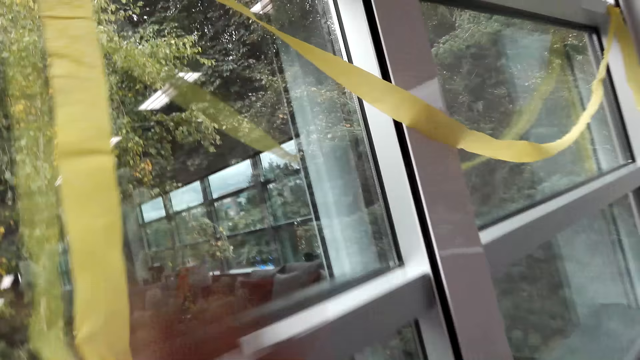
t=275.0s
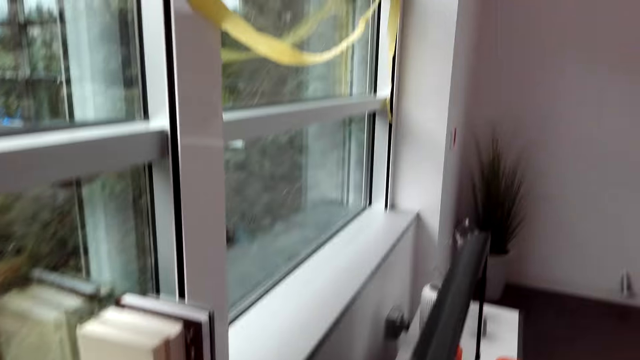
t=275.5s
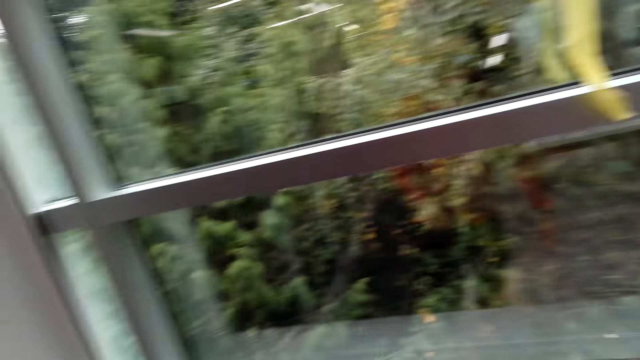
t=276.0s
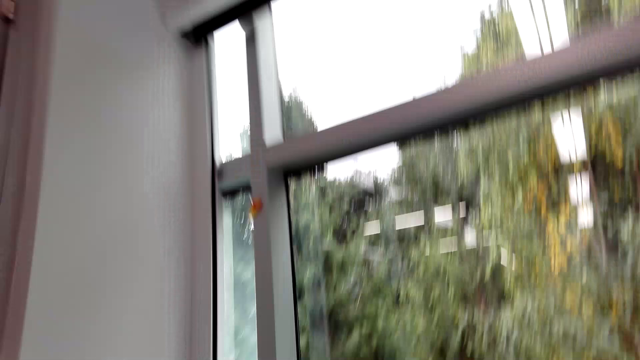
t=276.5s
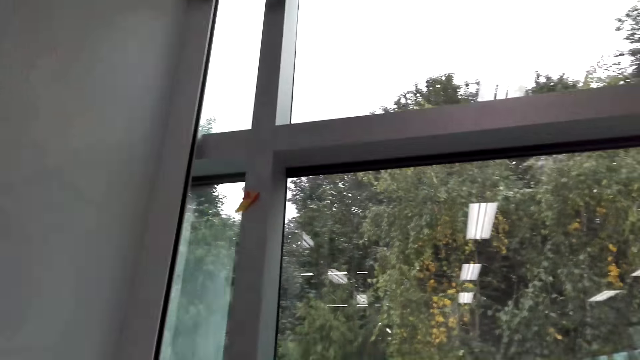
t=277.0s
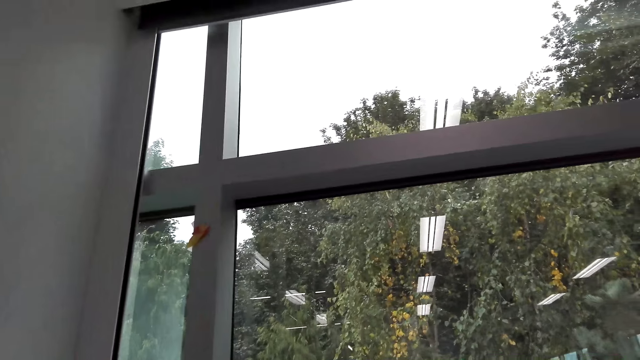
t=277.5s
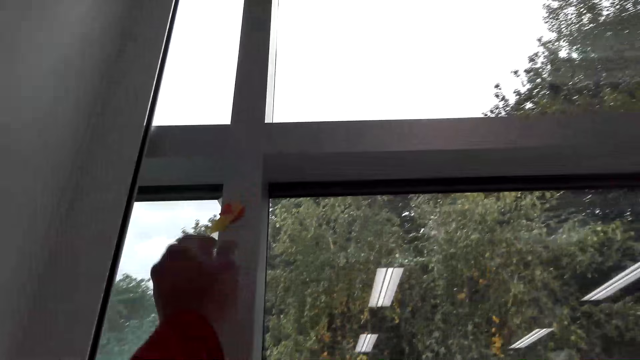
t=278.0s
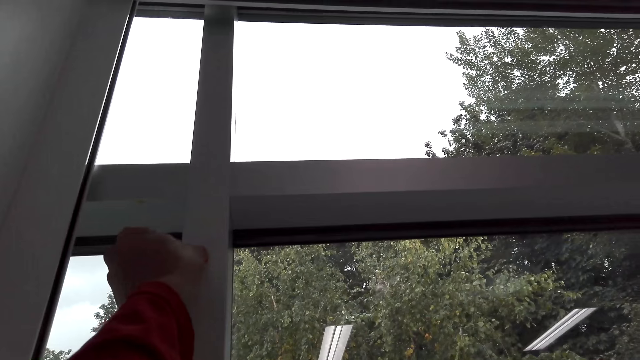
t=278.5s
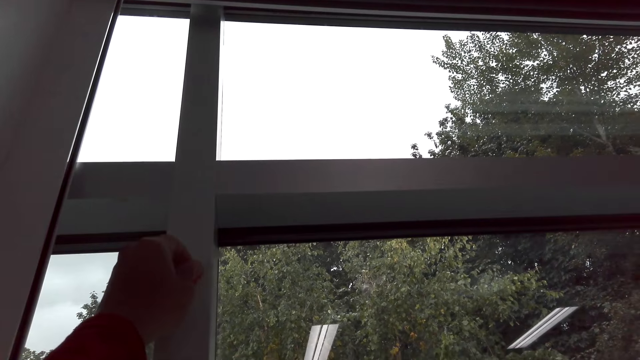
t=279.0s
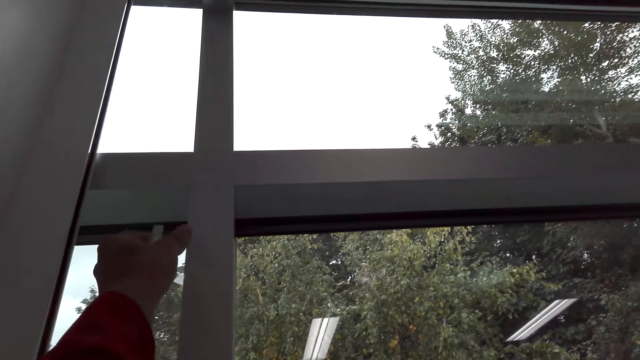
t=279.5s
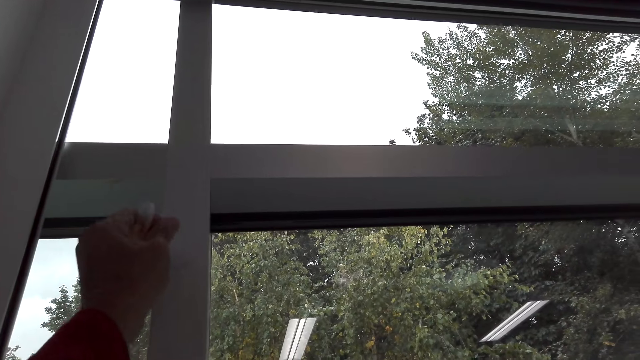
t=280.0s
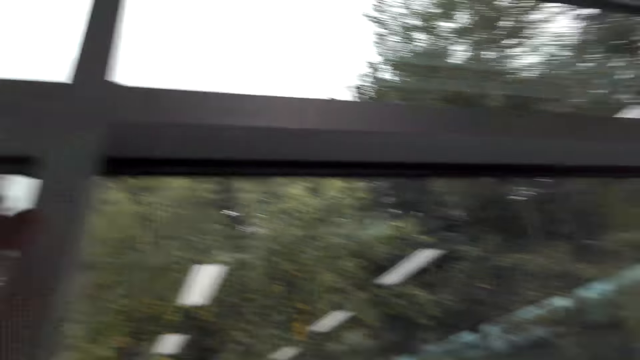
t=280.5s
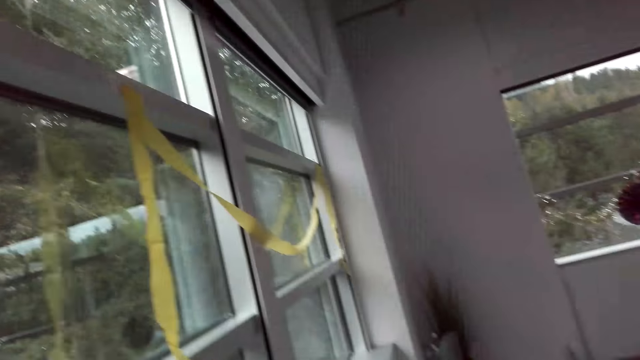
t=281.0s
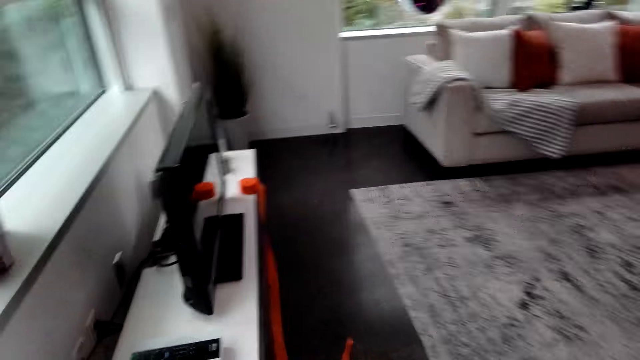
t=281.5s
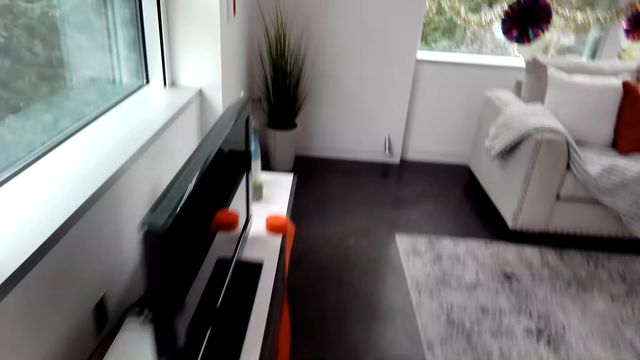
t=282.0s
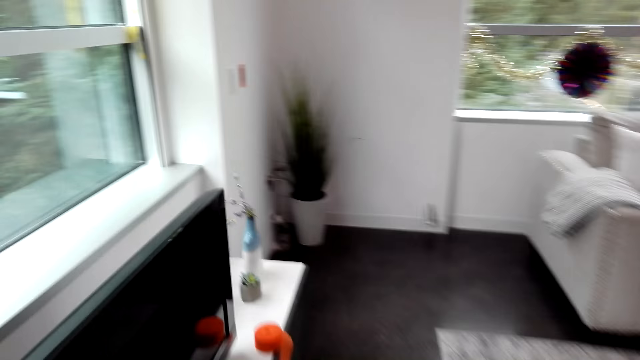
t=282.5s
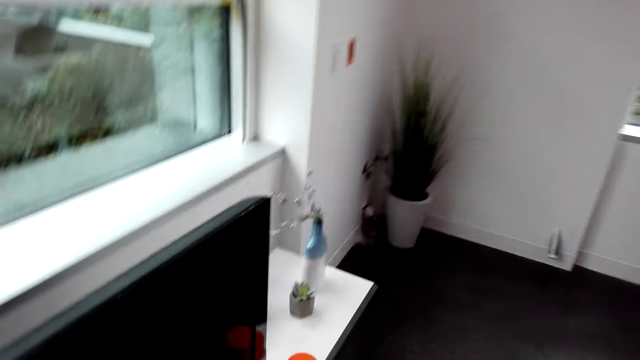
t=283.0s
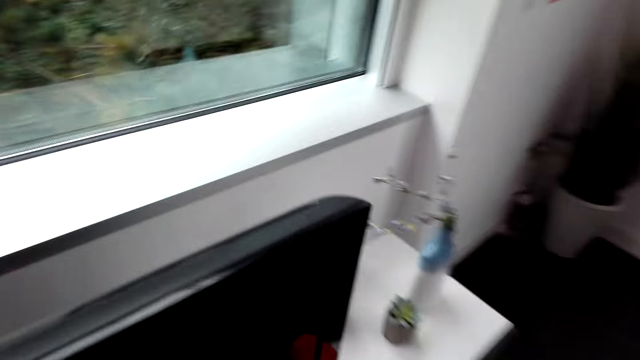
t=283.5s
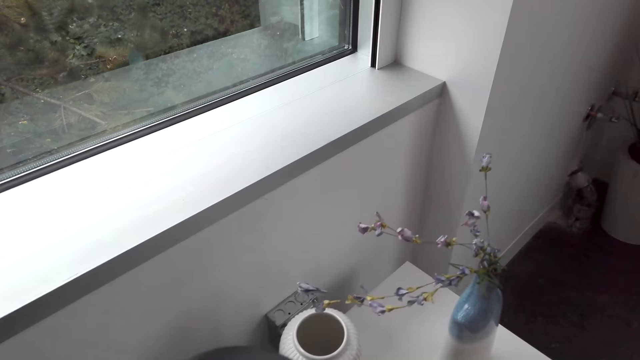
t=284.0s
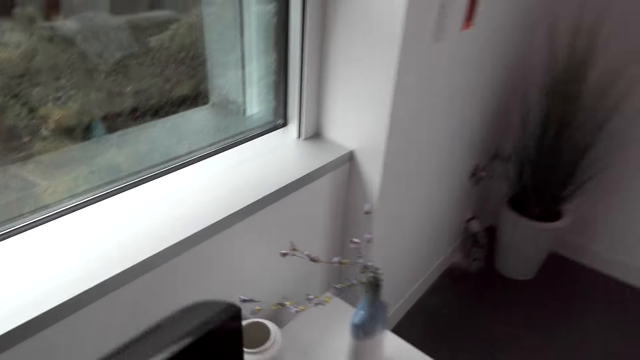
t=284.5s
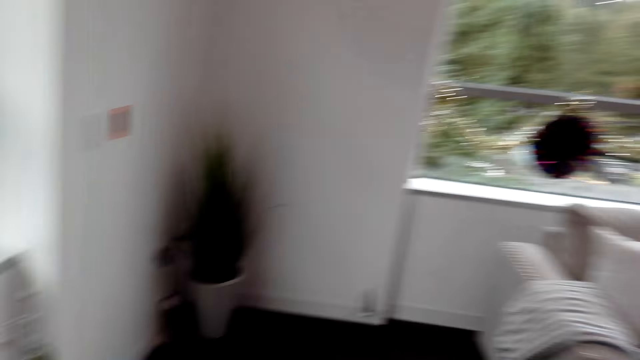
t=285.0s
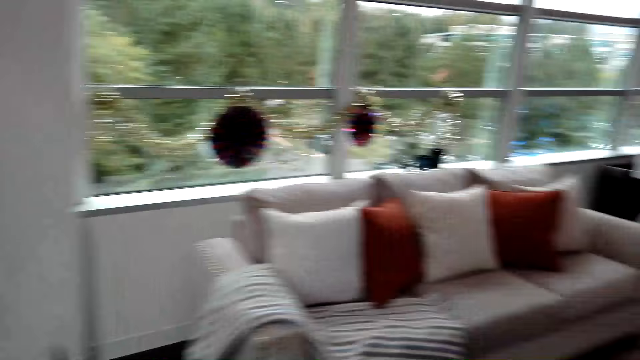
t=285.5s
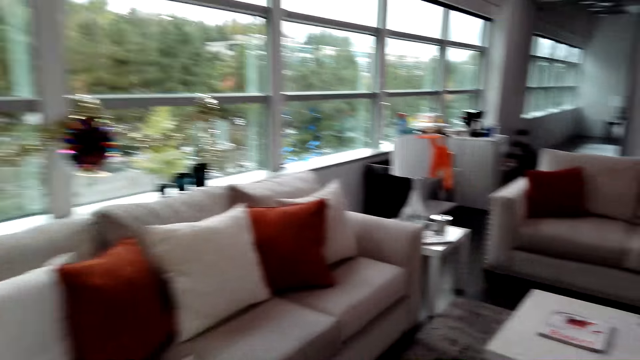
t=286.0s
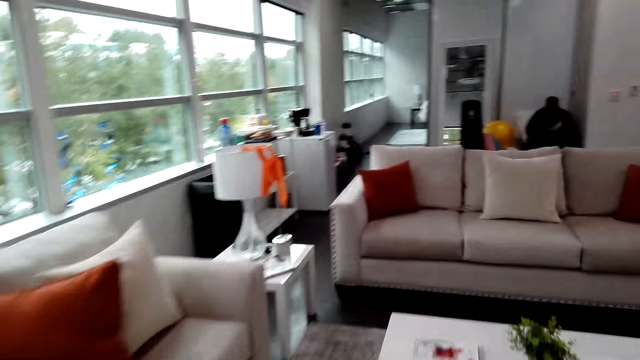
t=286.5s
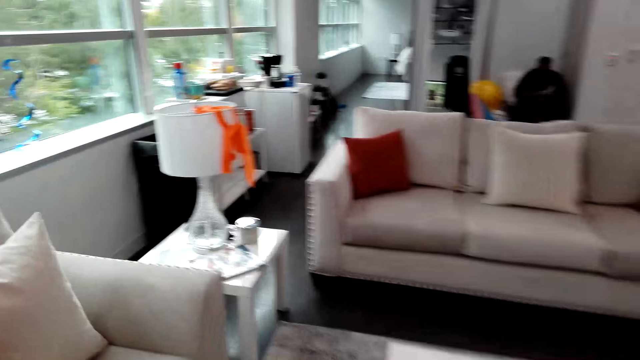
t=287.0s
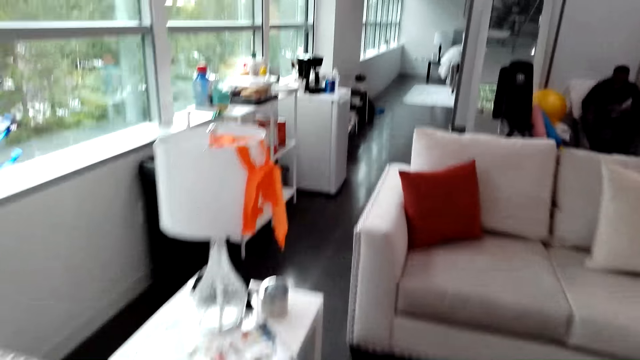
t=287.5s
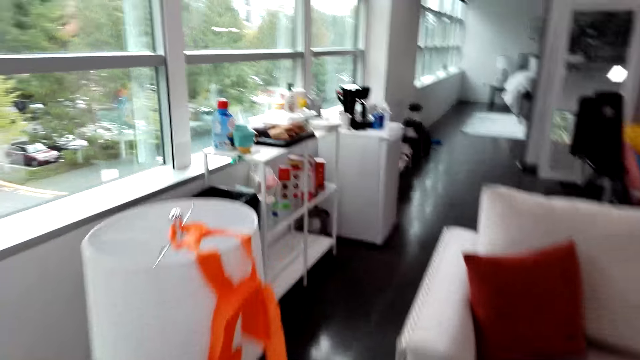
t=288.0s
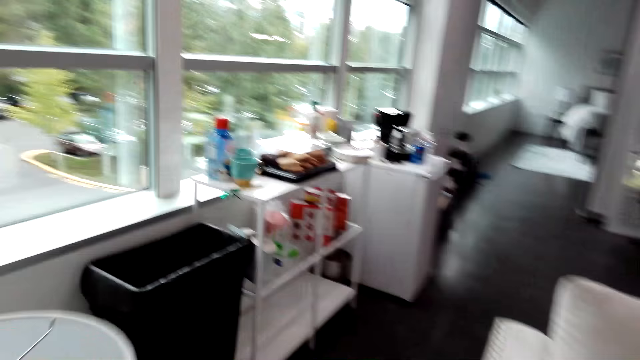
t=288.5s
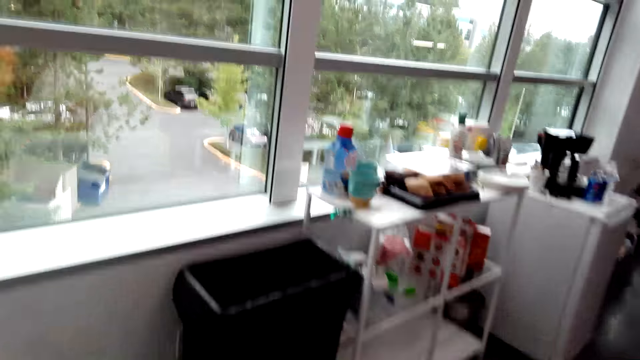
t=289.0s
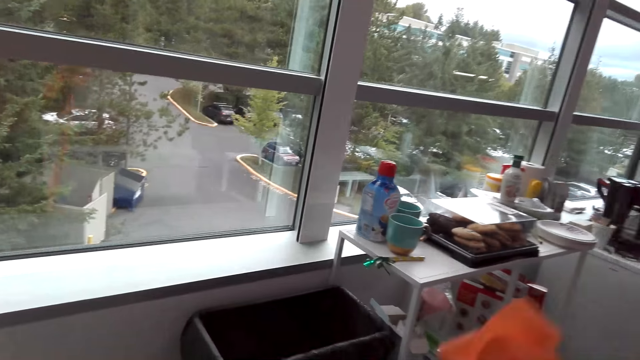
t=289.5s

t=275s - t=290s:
The camera wearer looks around the room. They remove a clip from the window. They remove sellotape from the wall. They turn around the room. They walk around the room. They turn around the room. They walk around the room.

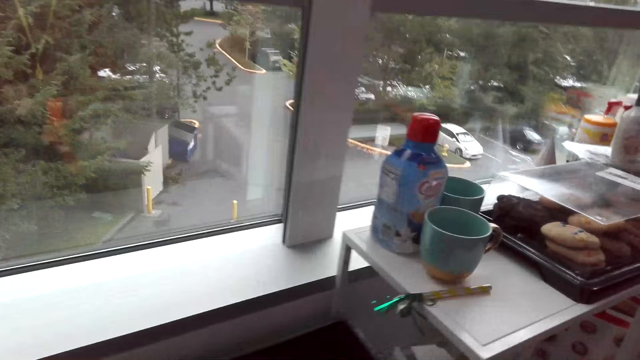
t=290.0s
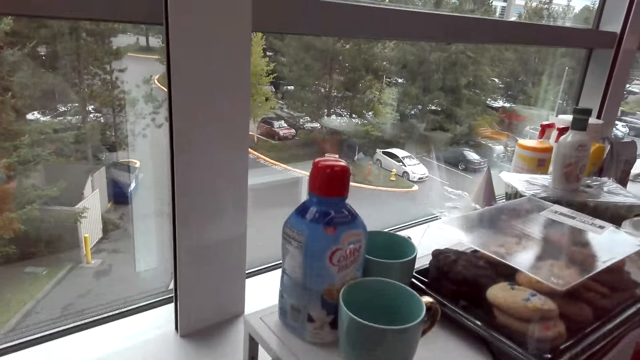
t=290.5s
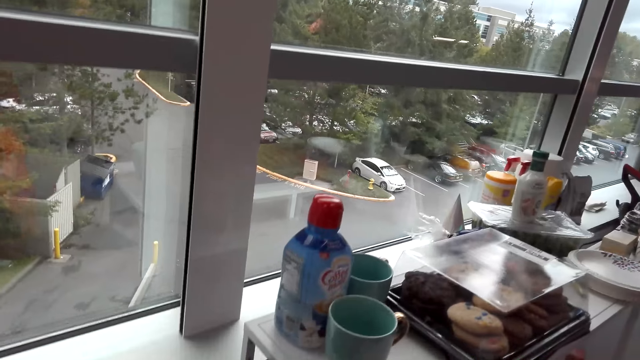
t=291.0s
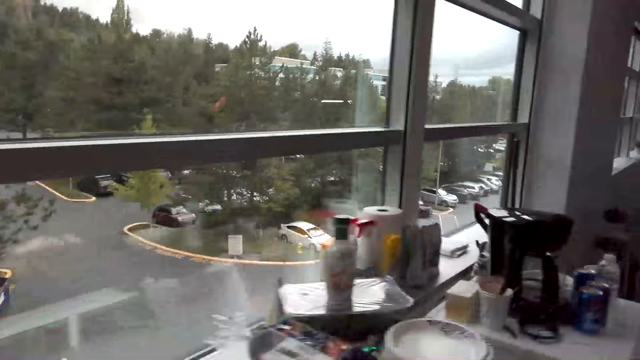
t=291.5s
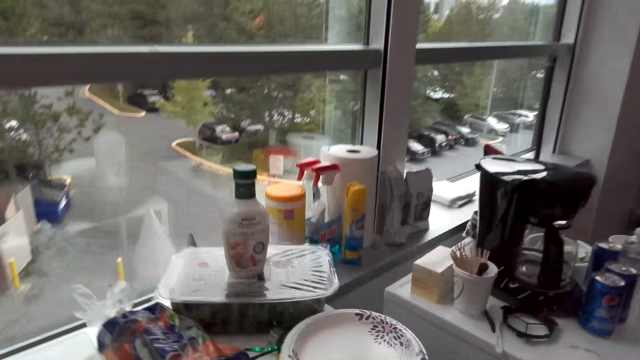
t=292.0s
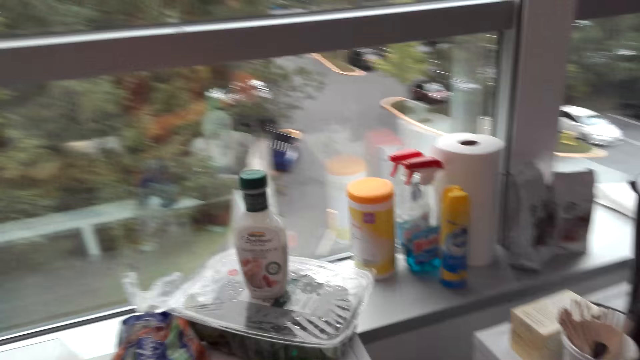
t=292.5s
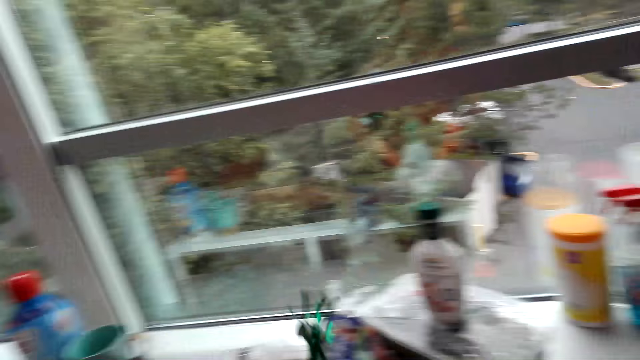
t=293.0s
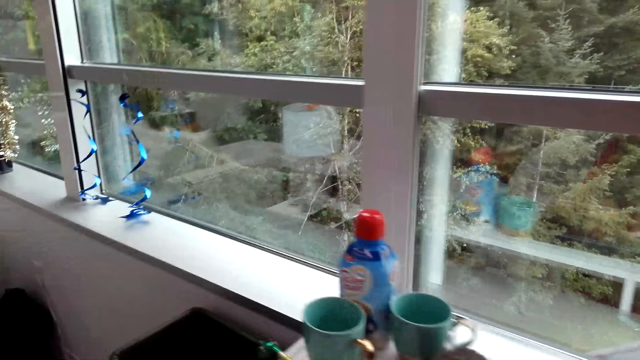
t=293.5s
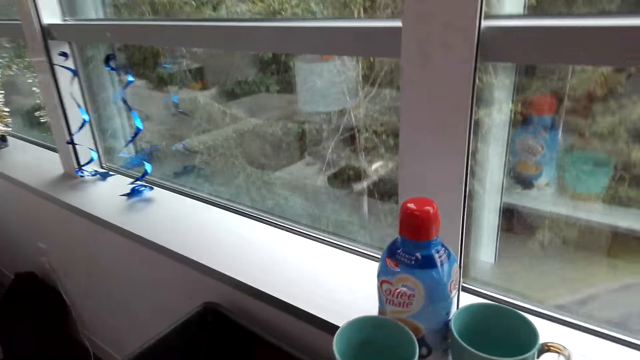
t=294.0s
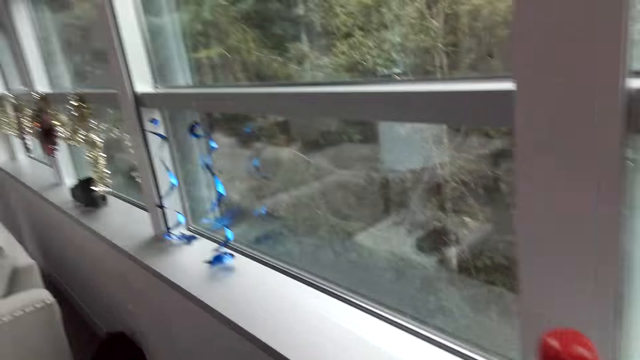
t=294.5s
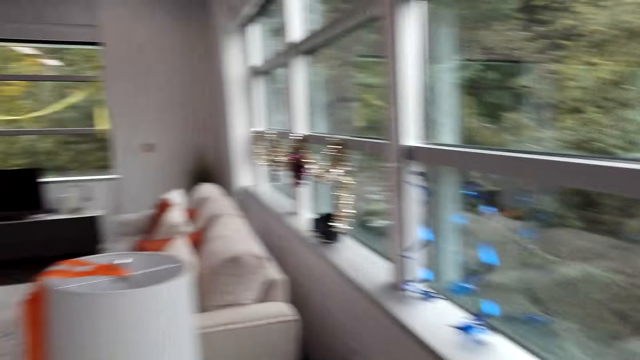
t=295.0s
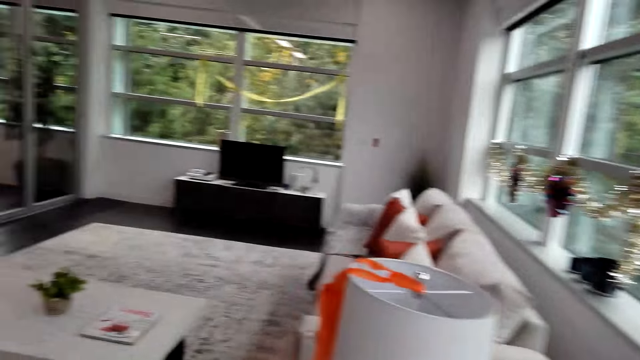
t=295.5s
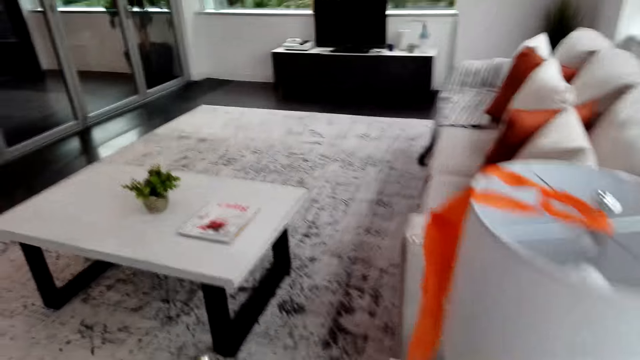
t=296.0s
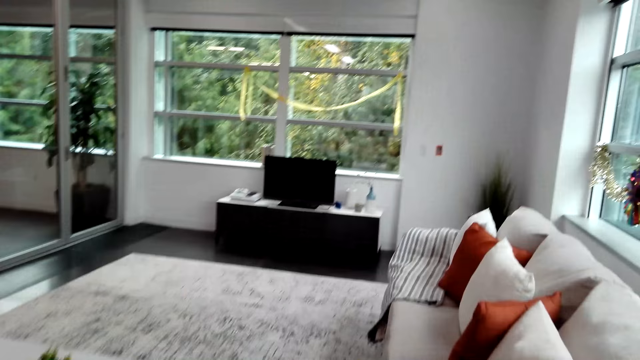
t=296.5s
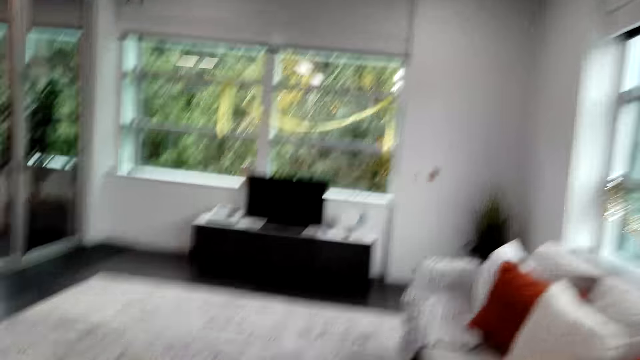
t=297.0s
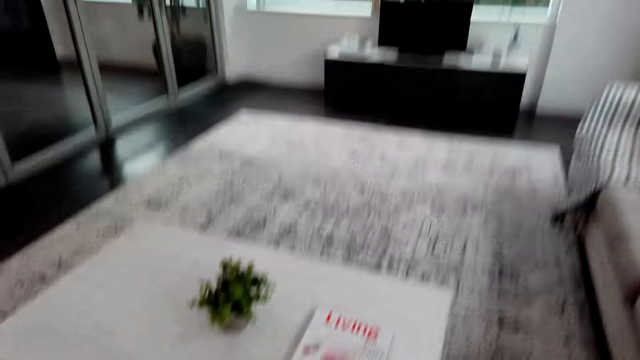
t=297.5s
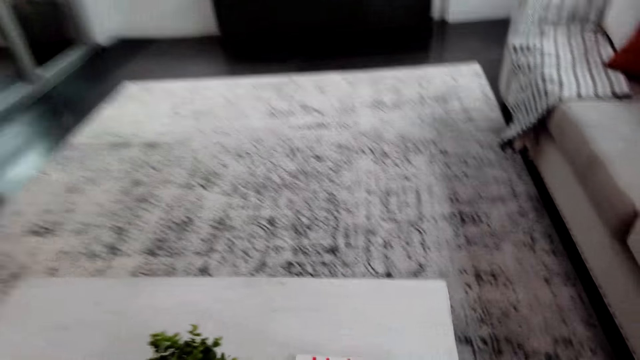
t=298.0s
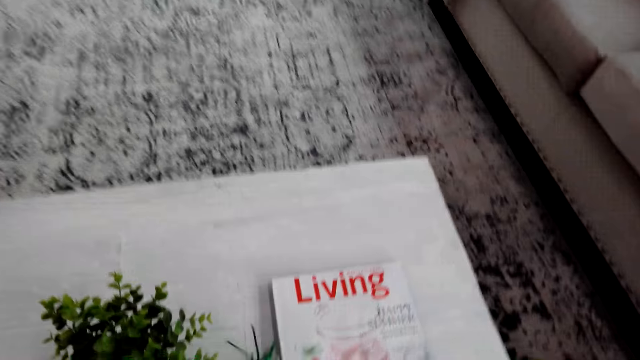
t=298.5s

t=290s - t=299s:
The camera wearer turns around the room. They walk around the room. They walk around the room again.
